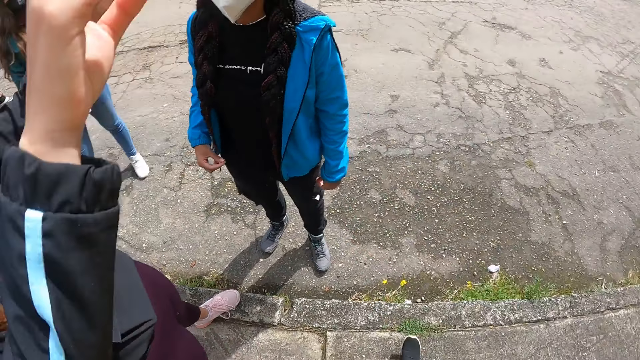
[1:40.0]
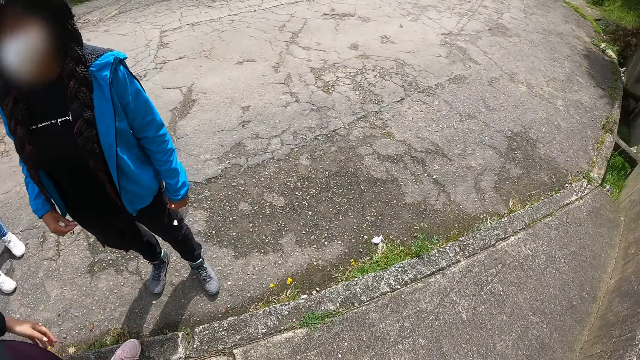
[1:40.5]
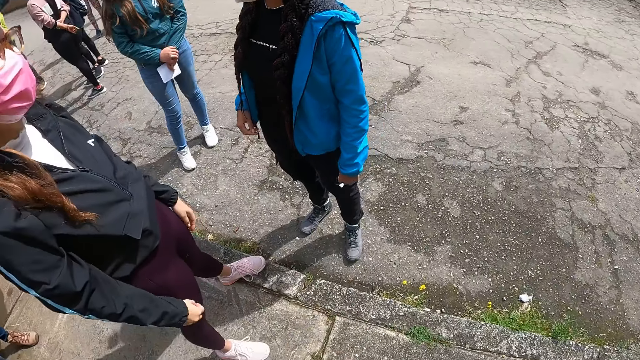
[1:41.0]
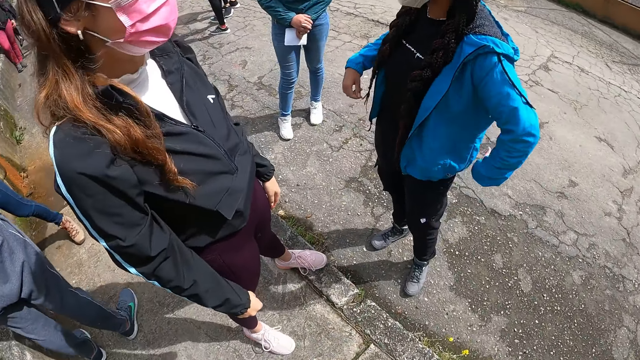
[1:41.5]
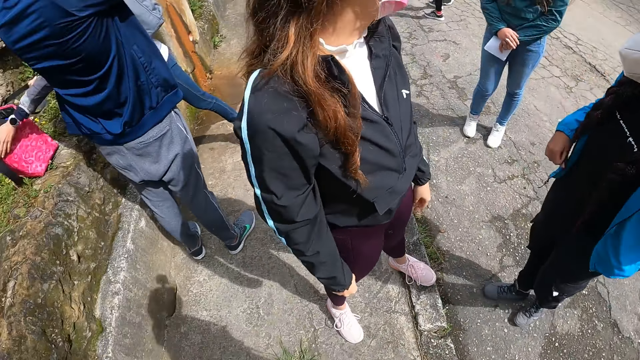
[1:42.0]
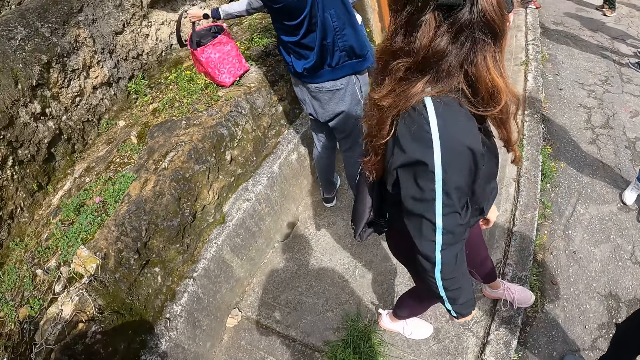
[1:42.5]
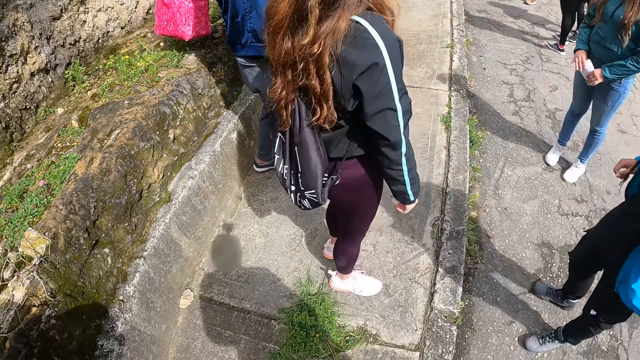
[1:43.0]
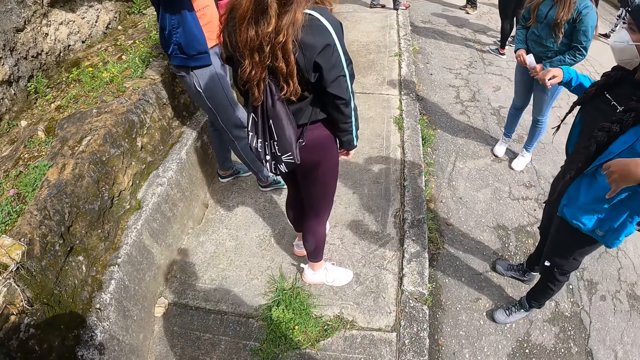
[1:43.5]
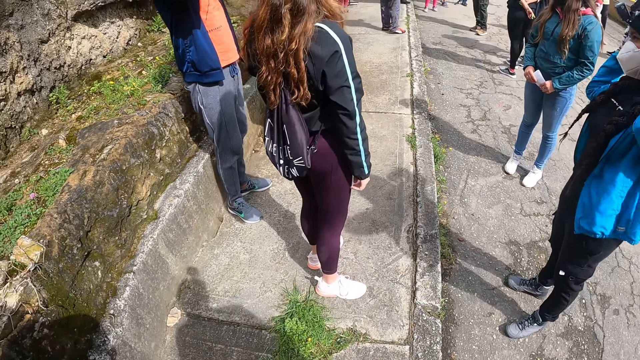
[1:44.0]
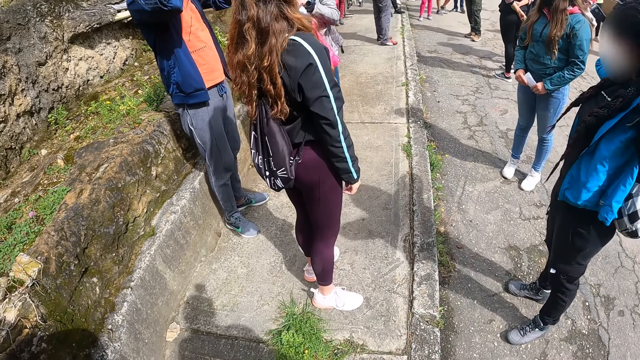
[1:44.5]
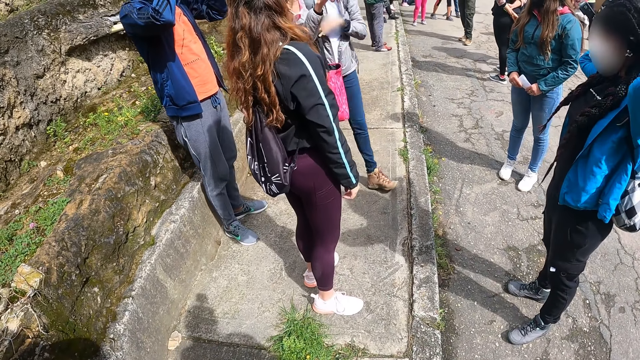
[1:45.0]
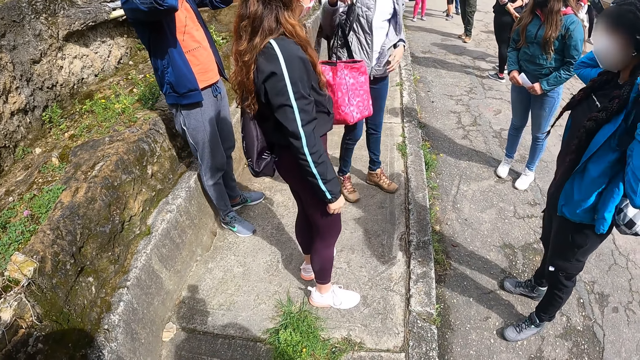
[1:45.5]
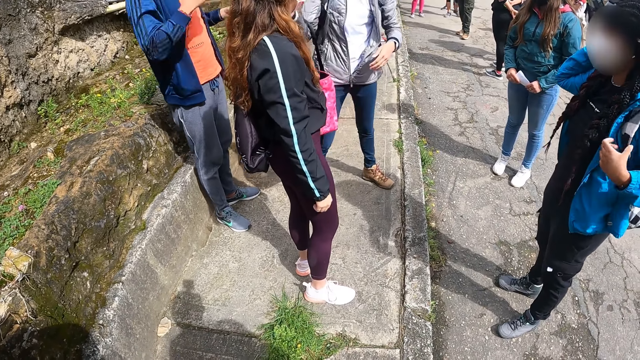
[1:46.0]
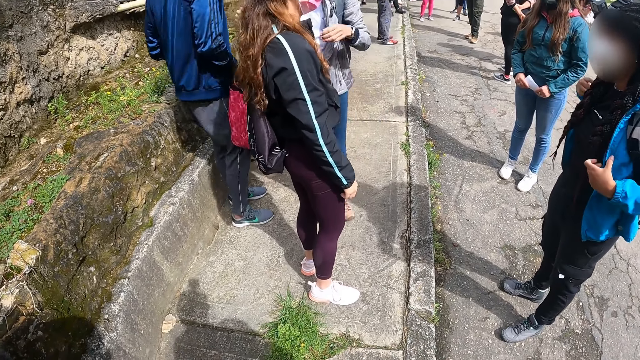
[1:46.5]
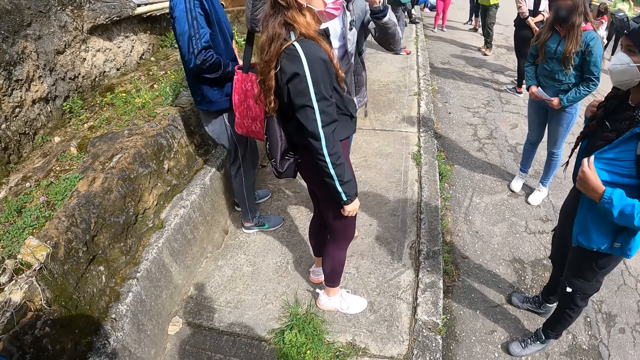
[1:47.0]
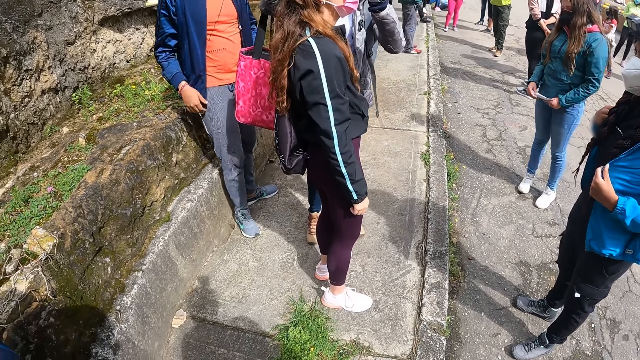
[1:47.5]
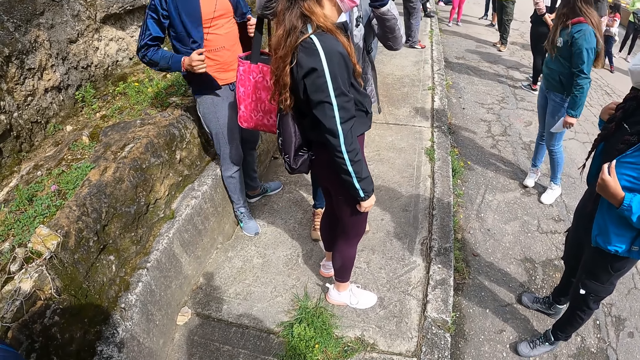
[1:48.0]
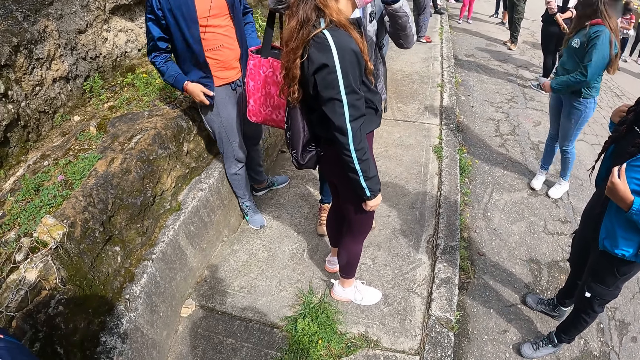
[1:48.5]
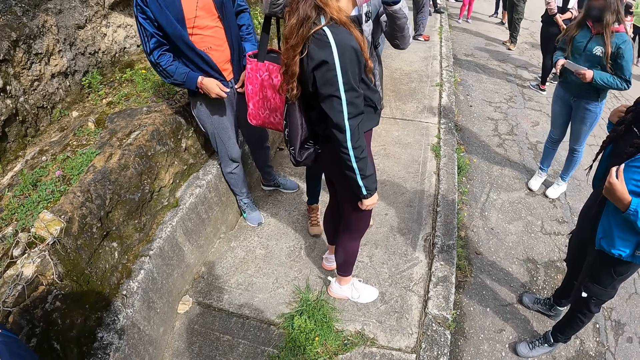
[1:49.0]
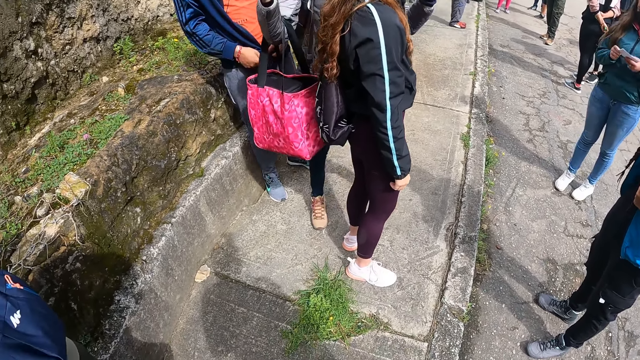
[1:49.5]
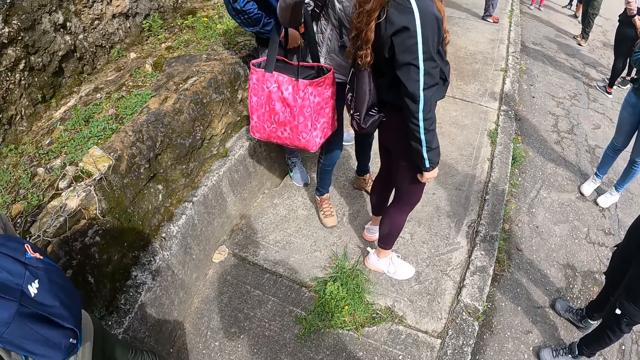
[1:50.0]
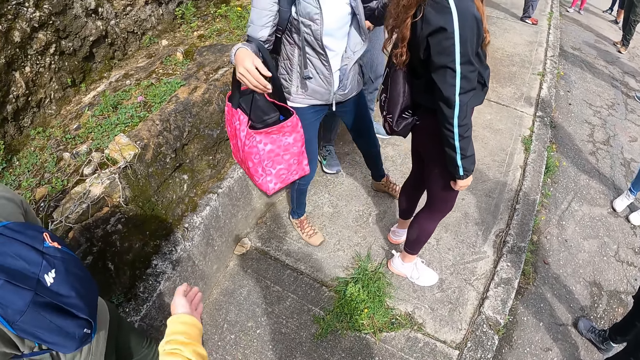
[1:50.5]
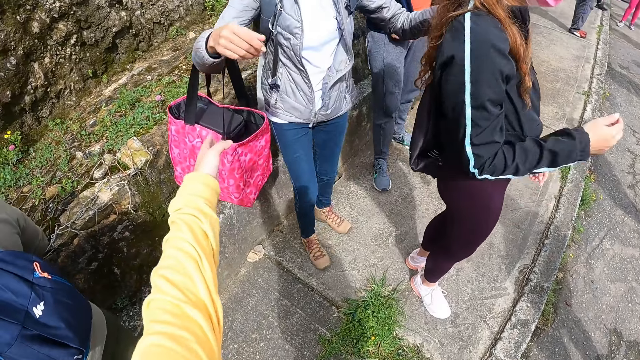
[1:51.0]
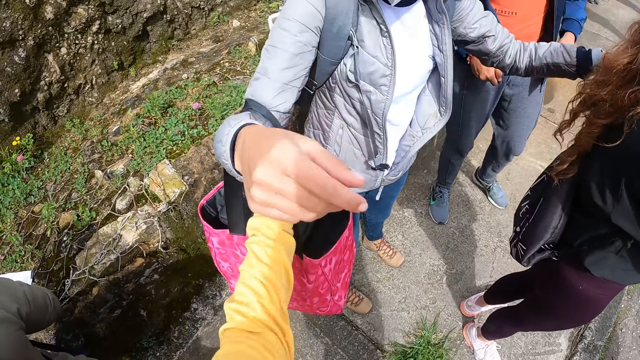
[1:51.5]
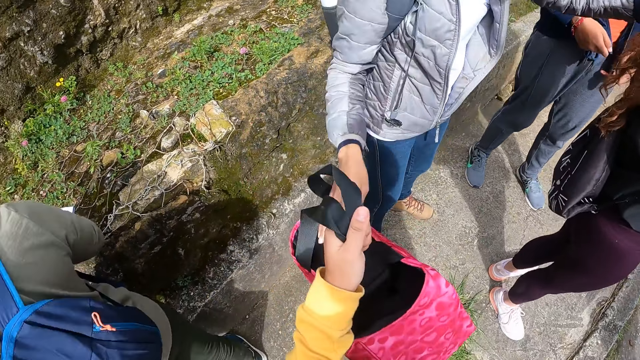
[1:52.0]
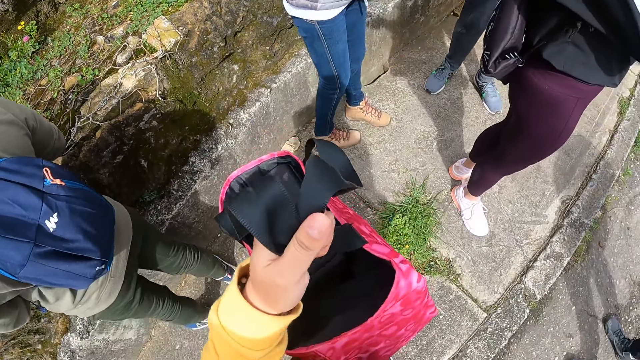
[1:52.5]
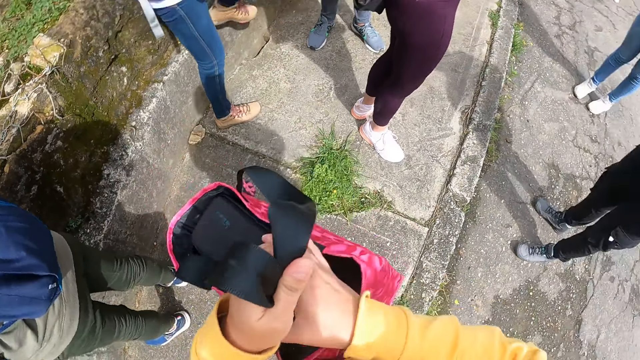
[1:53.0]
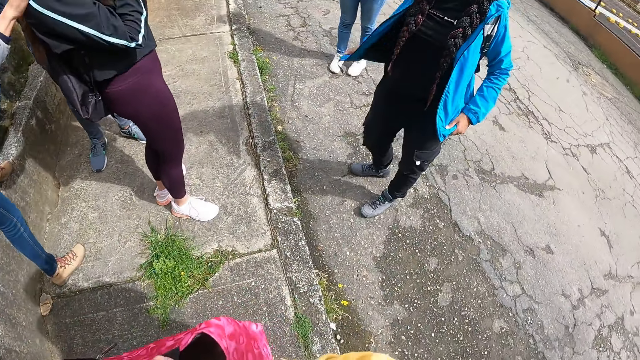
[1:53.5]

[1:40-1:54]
A woman touches her back with her left hand. Another woman takes a bag from a pavement with both hands. The second woman holds a third woman with her left hand. The camera wearer picks the bag from a person. The second woman passes the bag in her right hand to the camera wearer in her left hand. The second woman holds the third woman with her right hand. The camera wearer holds the bag in her left hand with both hands.

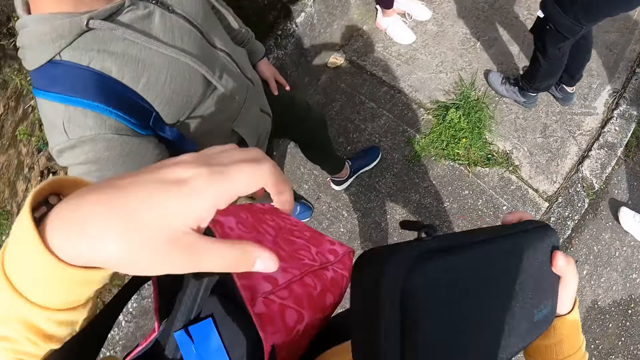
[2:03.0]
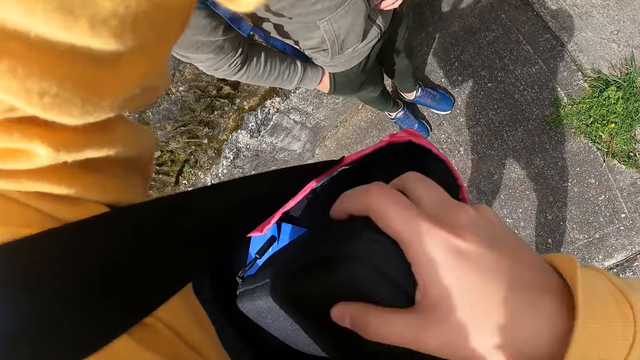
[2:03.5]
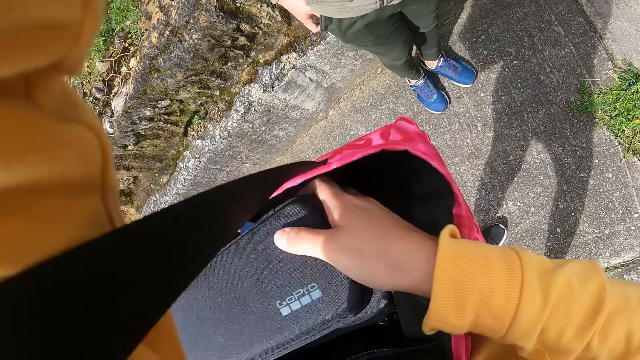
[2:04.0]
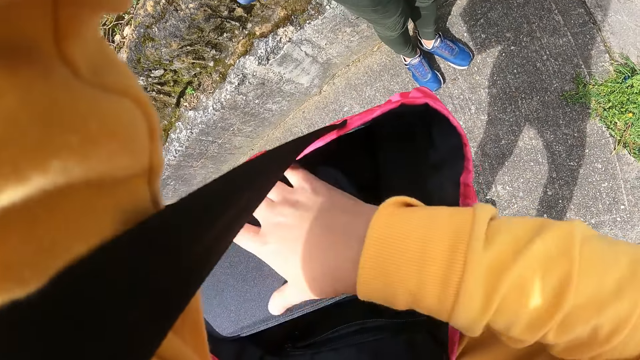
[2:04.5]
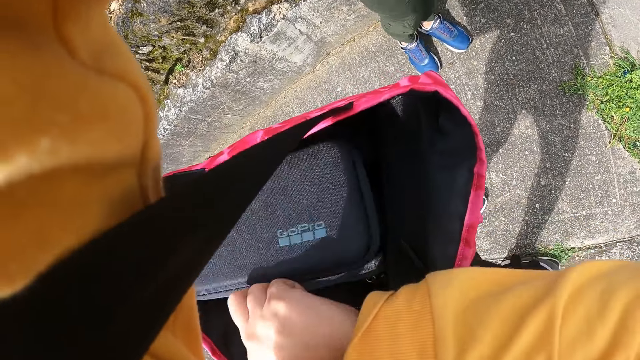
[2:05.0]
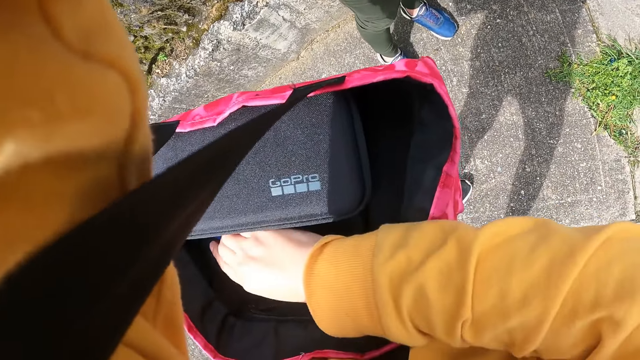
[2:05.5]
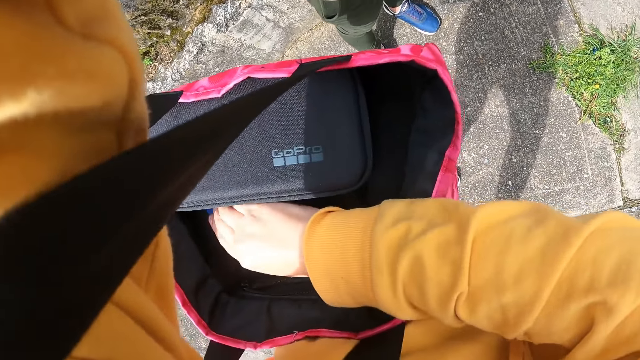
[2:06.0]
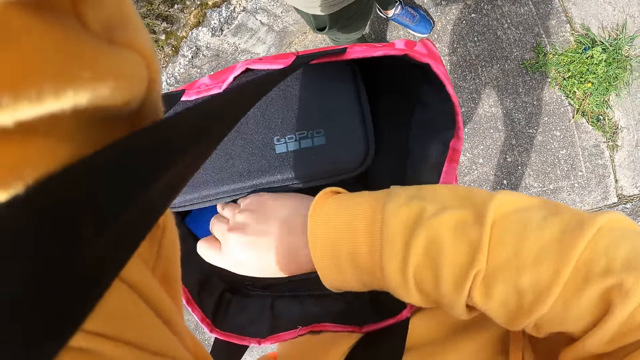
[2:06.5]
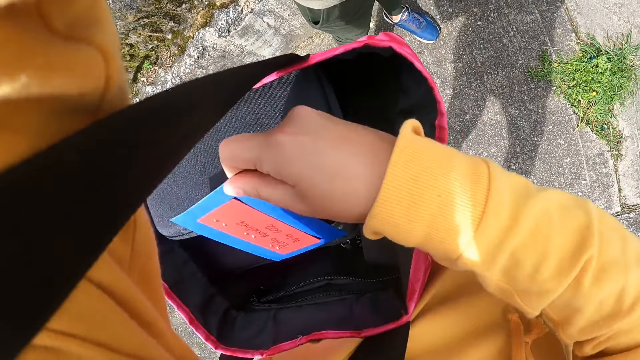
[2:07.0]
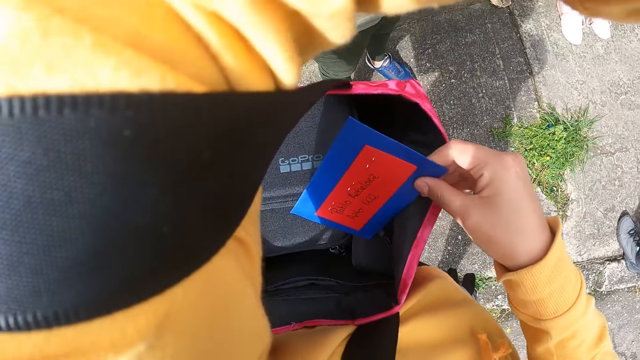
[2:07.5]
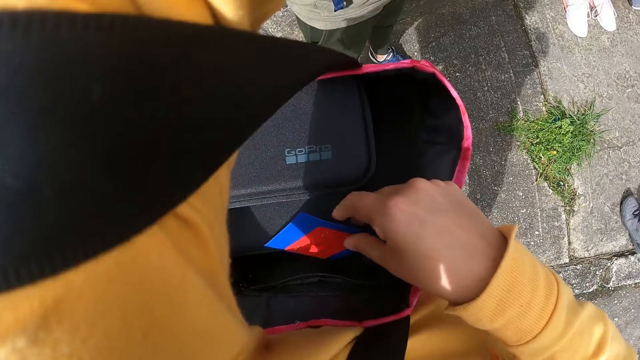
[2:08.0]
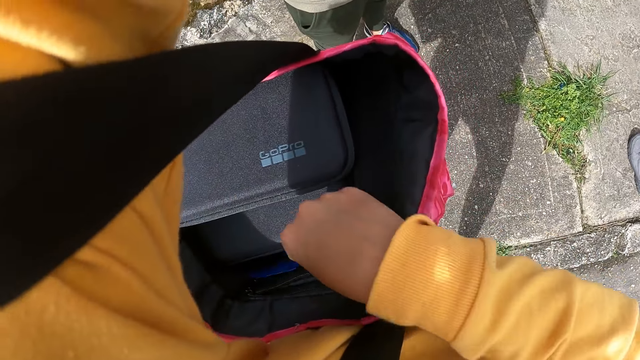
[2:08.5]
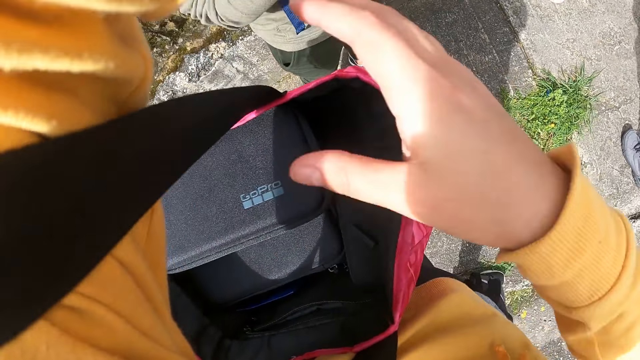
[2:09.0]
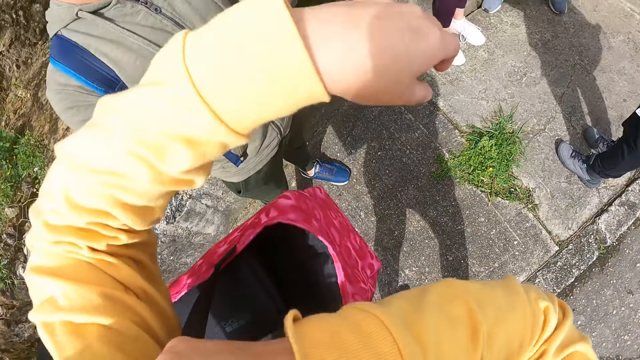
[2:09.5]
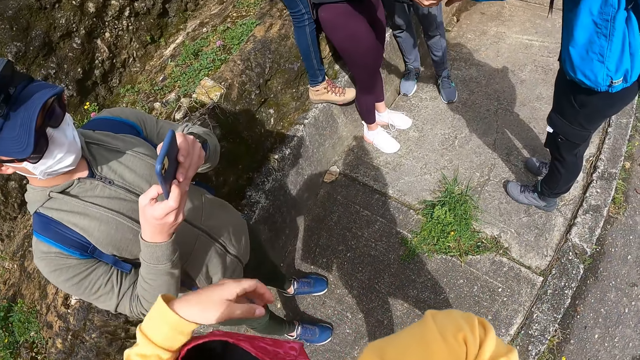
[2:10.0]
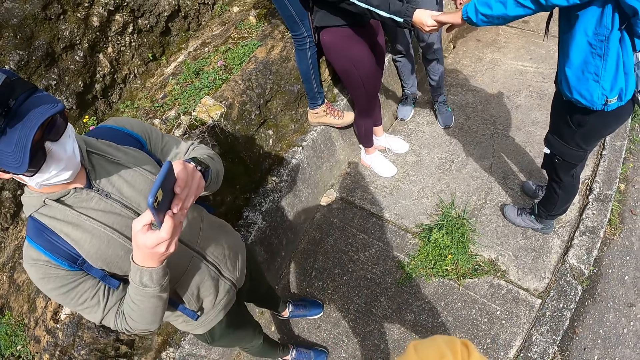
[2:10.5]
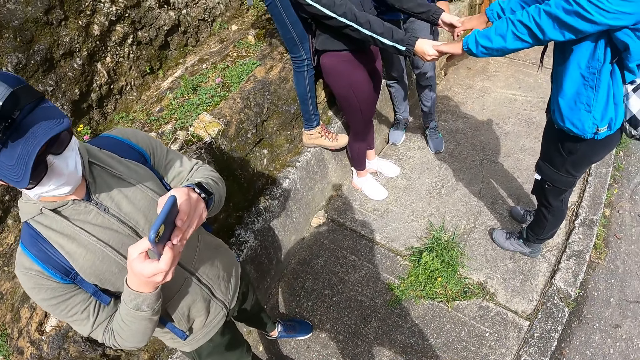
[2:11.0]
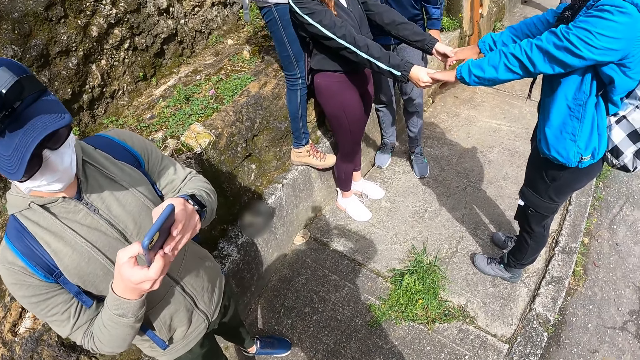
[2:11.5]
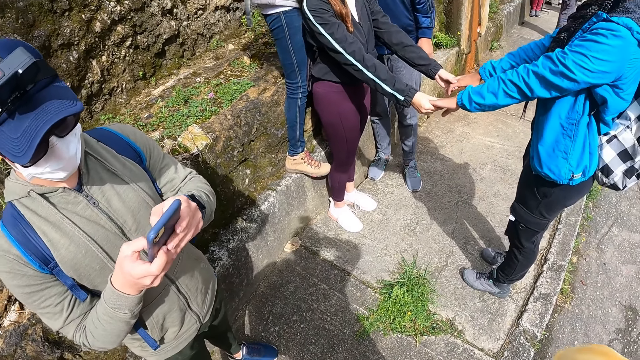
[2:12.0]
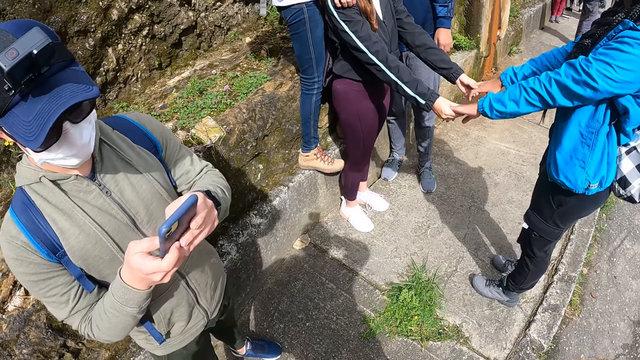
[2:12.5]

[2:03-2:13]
The camera wearer puts the box in her right hand in the bag on her left hand. She takes a tag from the bag on her left shoulder with her right hand. She drops the tag in her right hand in the bag on her left hand. She adjusts the bag on her left shoulder with her right hand. A man operates the phone in his left hand with his right hand. A woman holds another woman with both hands. The camera wearer adjusts the camera on her head with her right hand.
